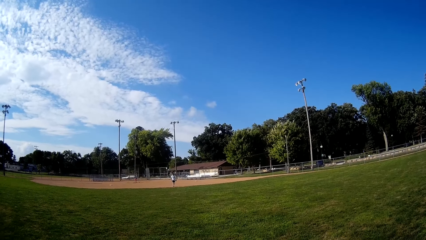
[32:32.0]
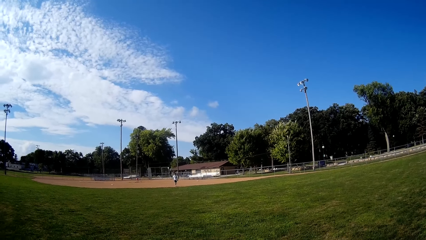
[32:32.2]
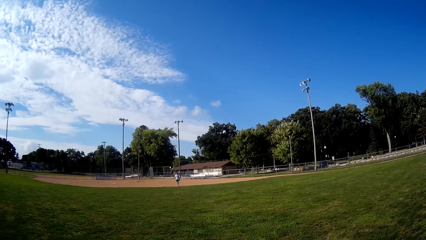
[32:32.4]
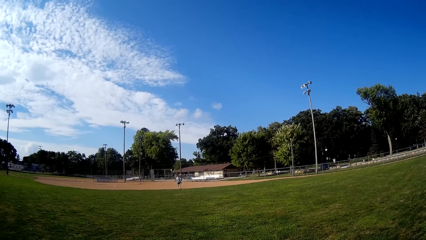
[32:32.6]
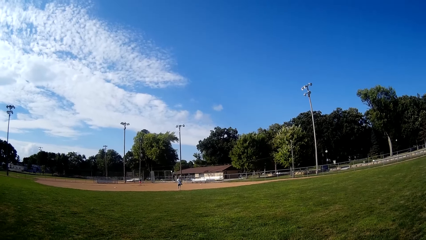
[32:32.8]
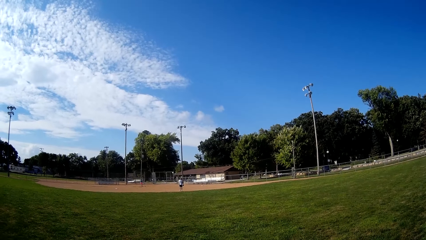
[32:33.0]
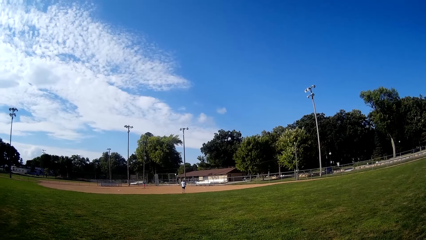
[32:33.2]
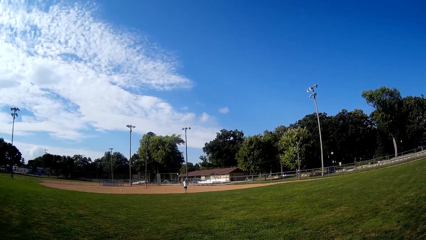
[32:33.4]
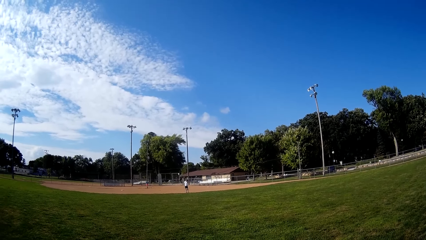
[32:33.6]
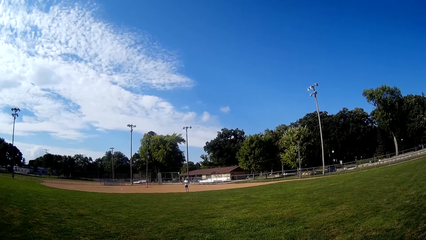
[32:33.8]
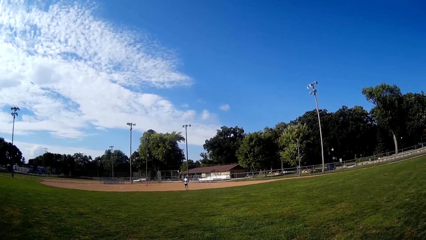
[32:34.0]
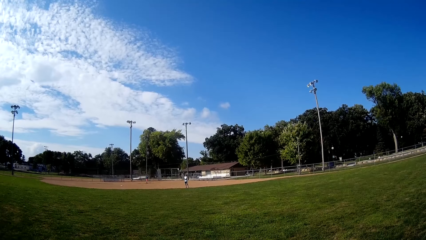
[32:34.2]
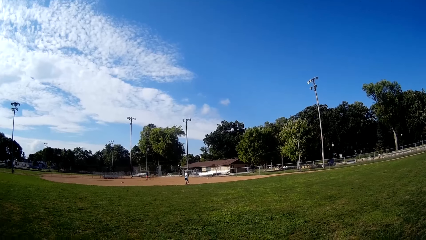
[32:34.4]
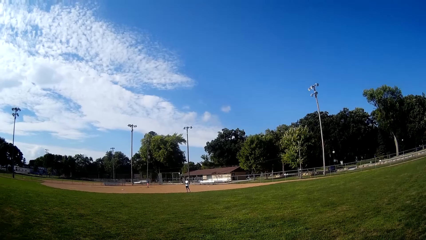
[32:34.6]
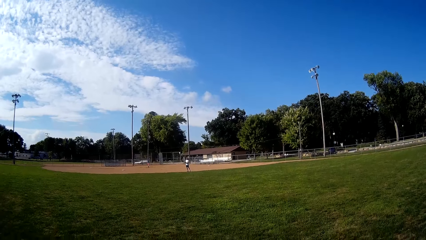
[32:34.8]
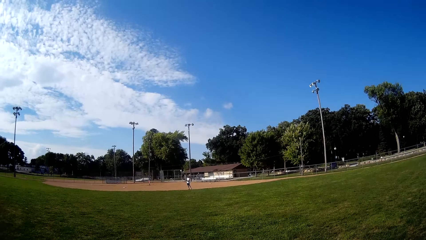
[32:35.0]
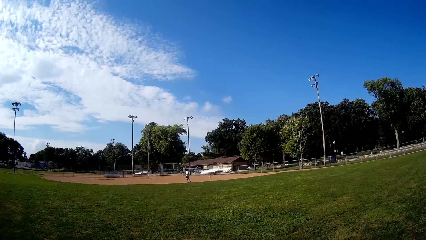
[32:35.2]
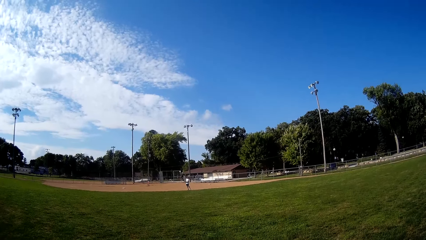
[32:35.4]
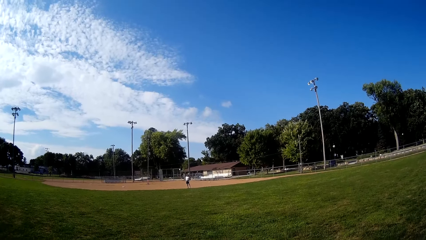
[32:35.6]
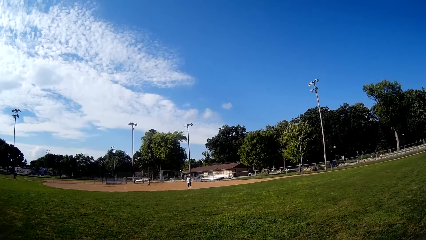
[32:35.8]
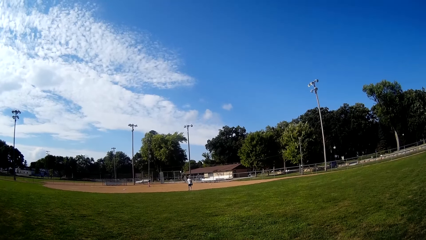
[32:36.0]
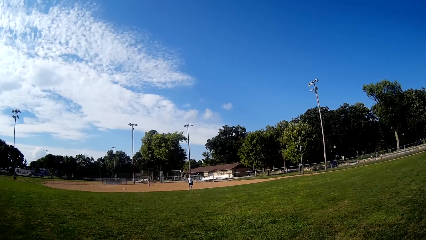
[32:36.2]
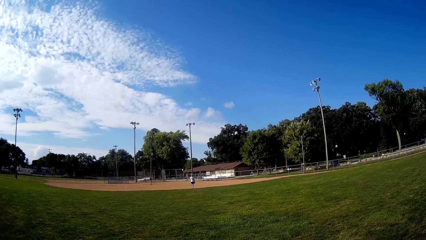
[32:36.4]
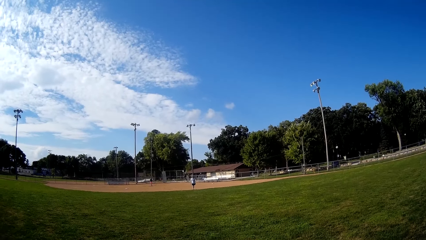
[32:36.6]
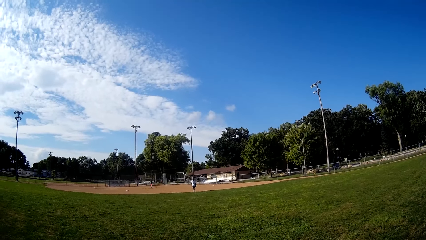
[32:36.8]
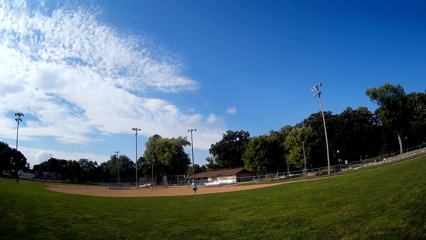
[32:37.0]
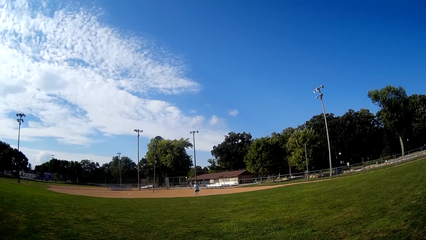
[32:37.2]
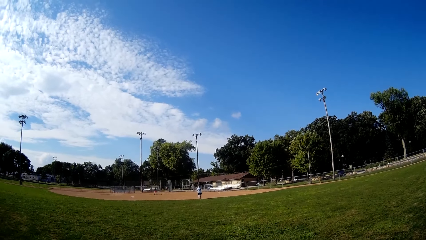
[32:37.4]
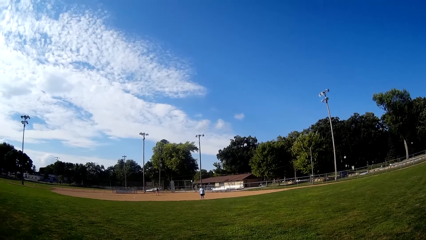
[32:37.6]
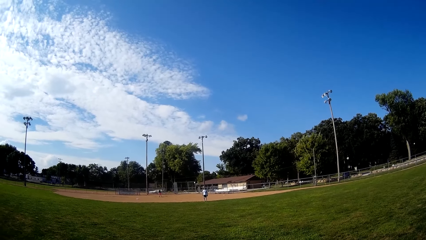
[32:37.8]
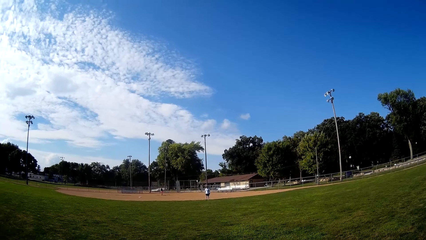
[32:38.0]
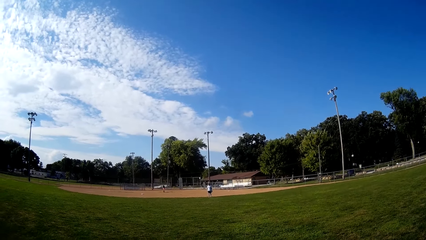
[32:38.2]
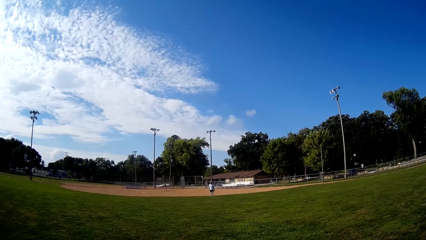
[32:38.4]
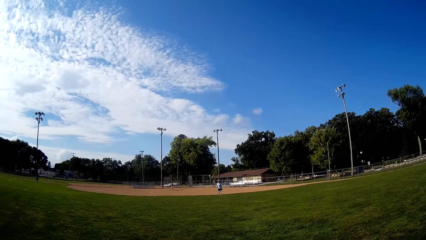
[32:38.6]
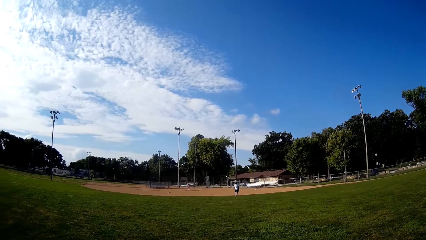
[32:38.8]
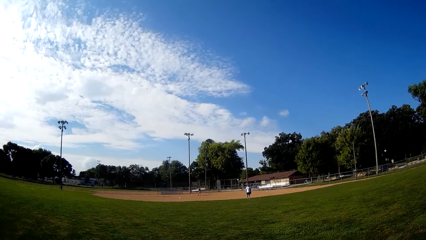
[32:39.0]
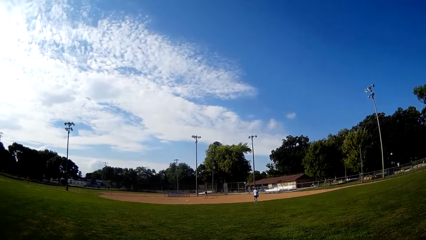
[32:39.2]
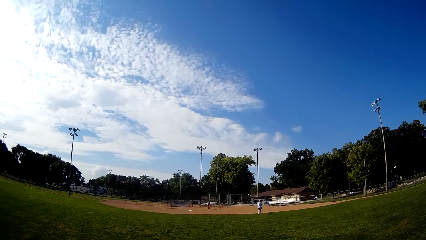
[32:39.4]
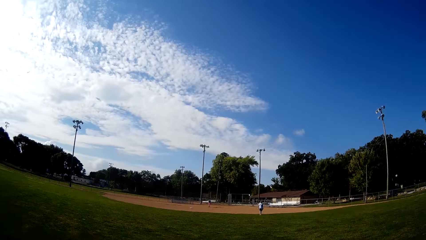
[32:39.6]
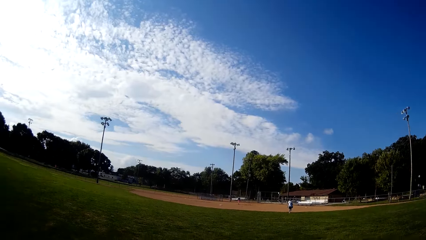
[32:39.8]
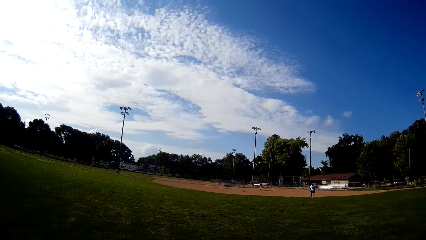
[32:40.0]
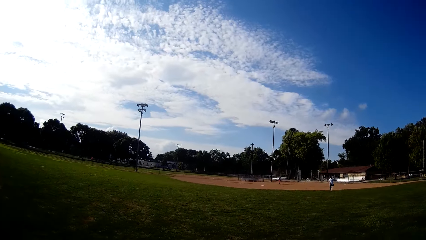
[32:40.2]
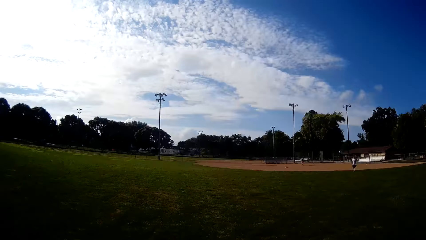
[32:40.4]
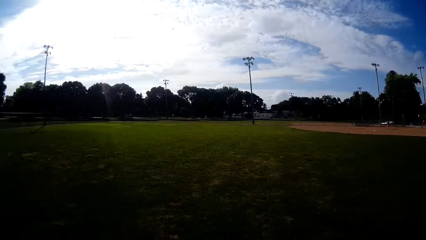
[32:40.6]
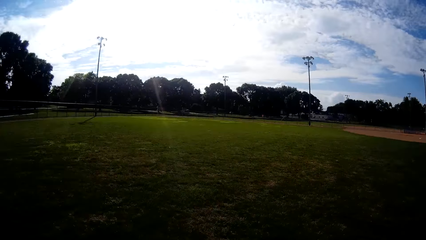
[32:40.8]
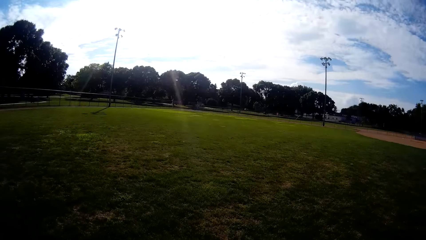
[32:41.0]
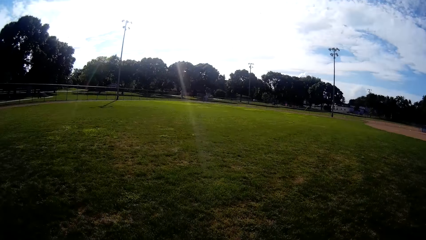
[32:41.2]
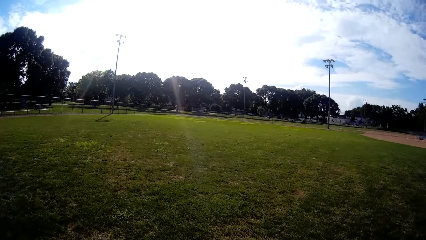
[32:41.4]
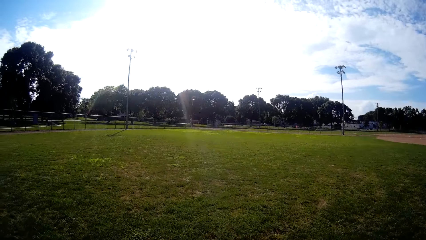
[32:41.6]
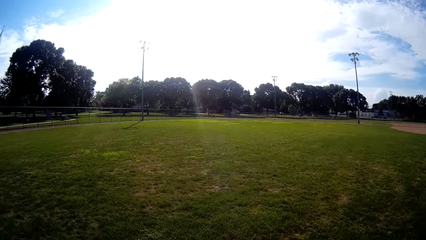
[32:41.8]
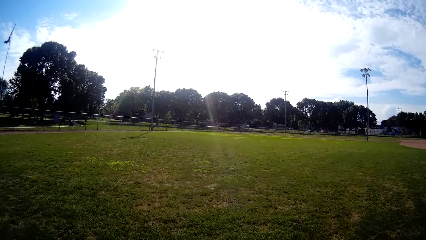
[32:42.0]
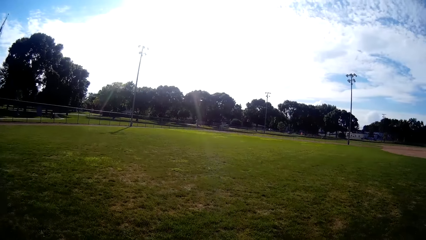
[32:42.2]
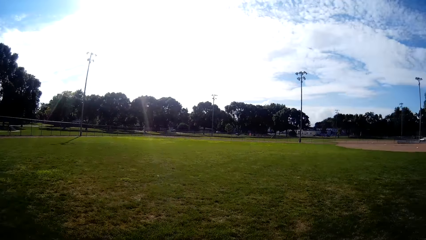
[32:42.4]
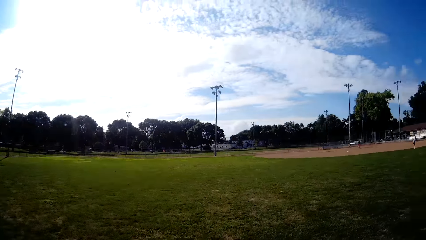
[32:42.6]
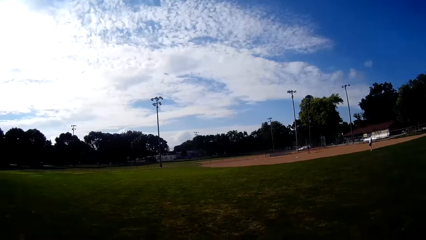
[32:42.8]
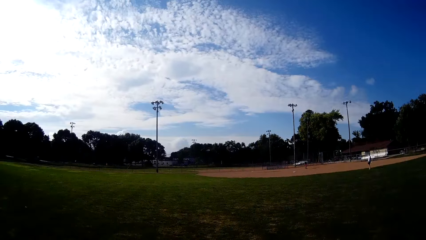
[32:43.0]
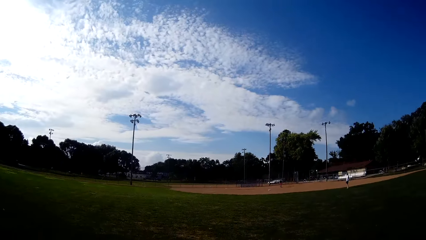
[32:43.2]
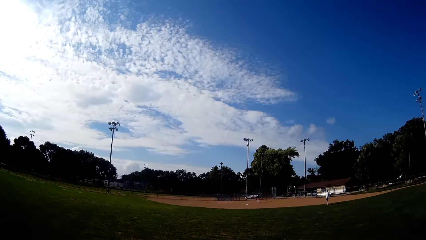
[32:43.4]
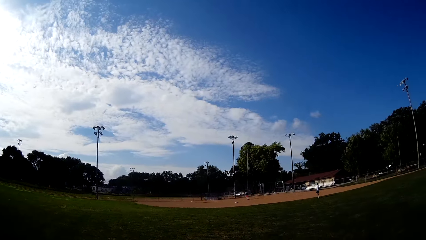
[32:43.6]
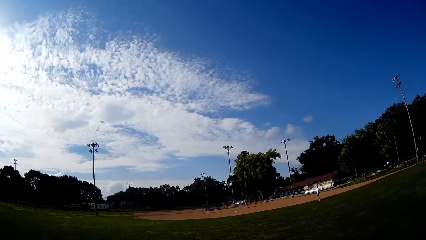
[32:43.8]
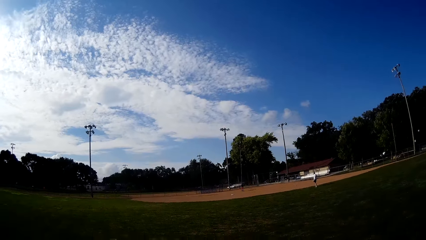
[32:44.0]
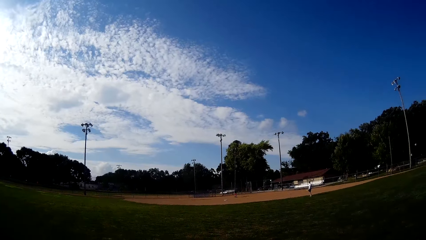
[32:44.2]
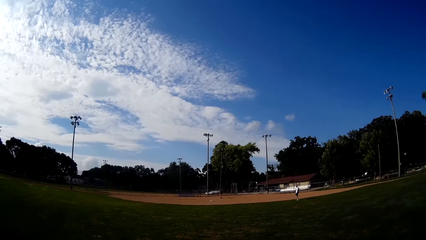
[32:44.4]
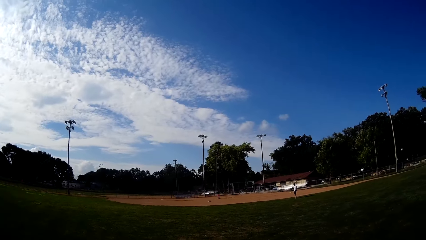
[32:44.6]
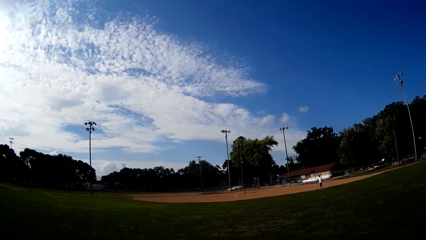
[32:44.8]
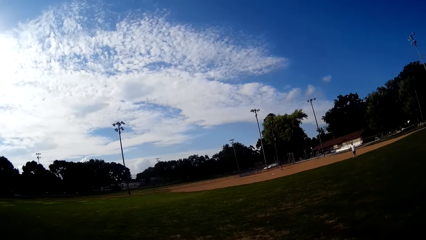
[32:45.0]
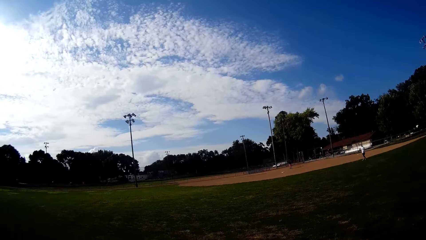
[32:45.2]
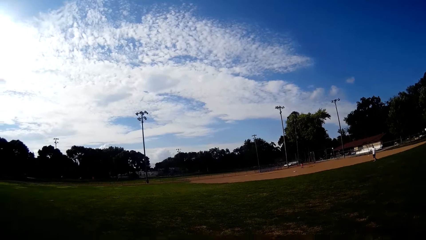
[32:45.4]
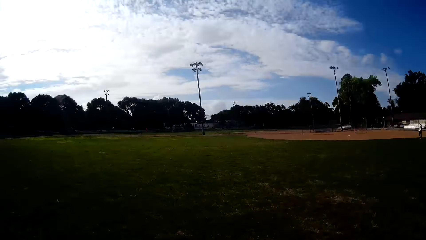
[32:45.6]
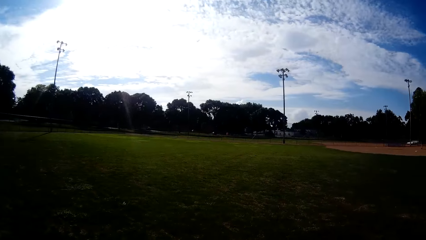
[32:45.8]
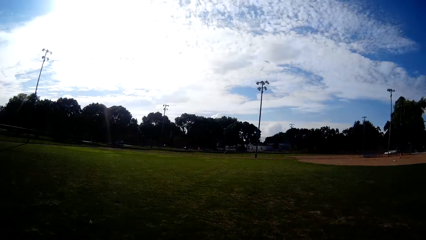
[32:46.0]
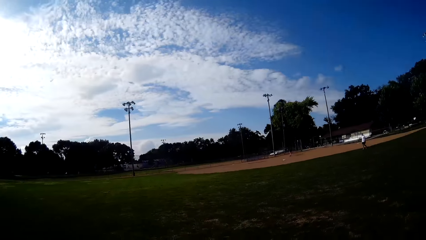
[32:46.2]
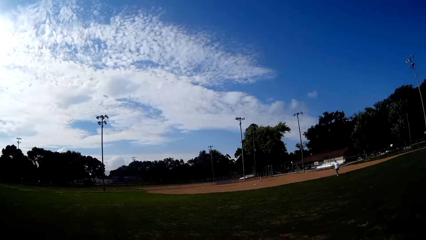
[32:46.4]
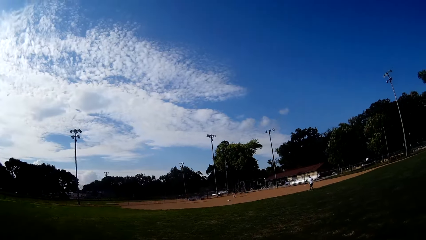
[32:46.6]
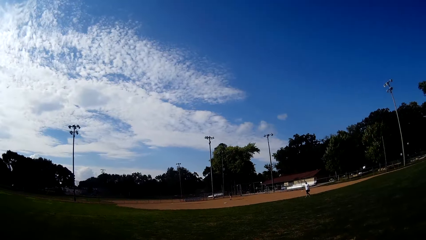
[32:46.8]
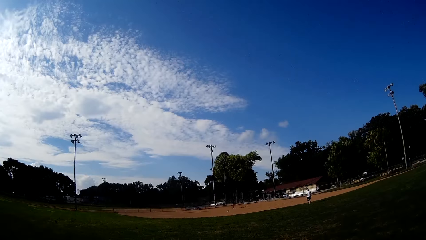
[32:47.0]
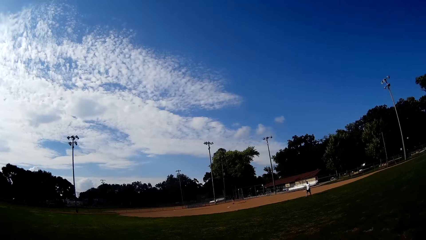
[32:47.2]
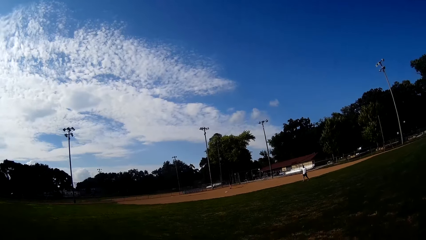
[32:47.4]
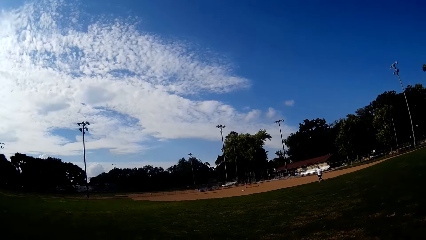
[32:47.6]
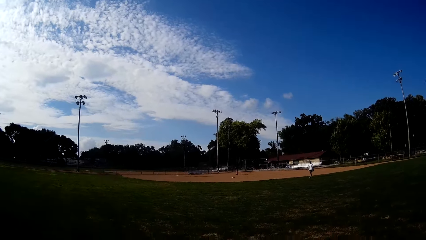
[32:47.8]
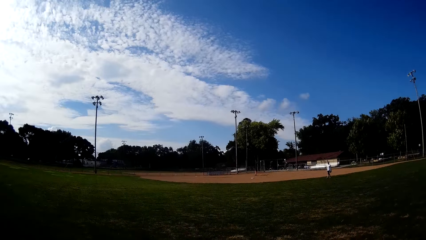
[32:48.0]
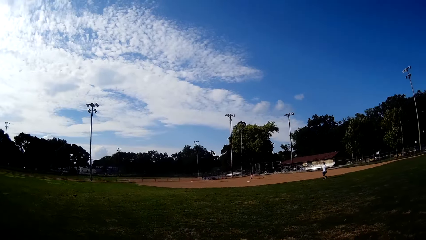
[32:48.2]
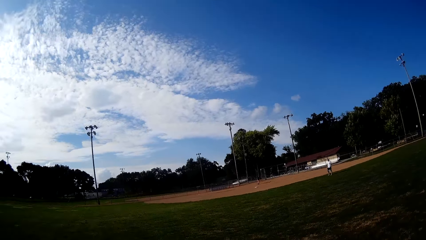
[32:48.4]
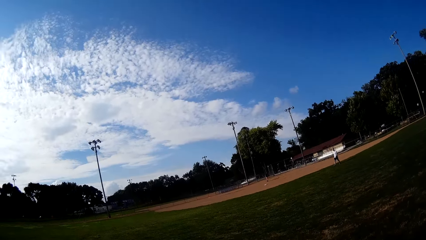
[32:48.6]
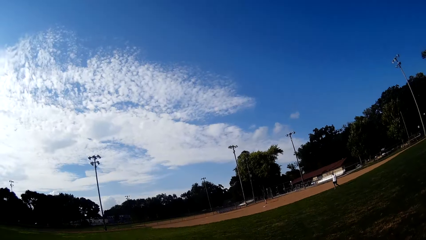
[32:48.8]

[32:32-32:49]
The camera wearer interacts with a man. They converse.
